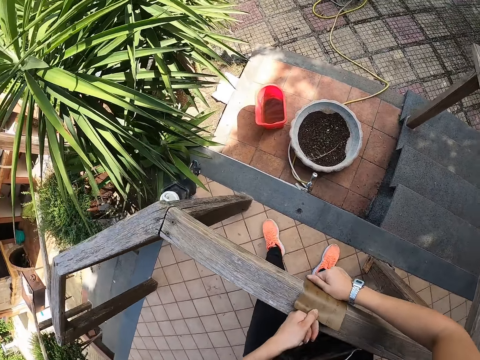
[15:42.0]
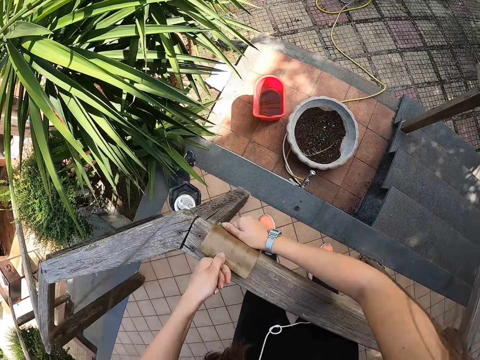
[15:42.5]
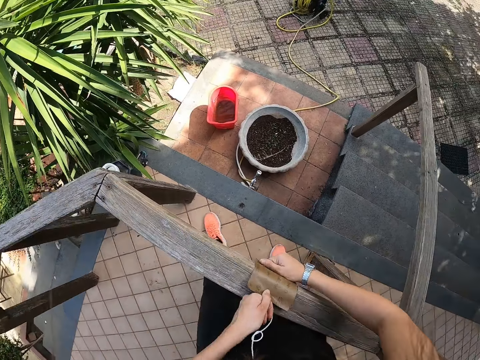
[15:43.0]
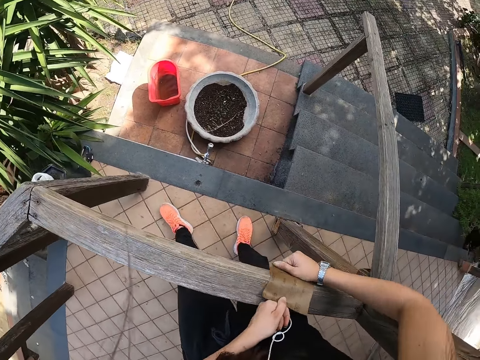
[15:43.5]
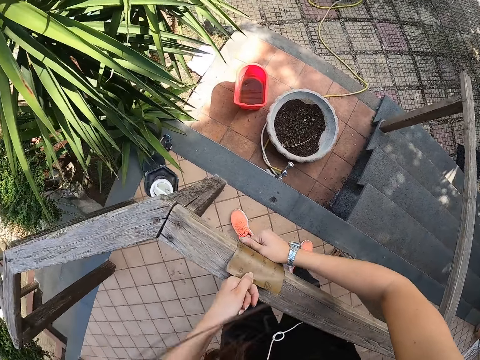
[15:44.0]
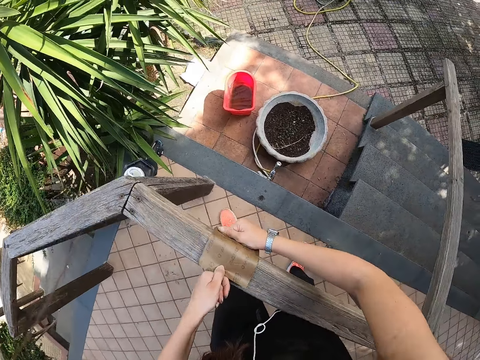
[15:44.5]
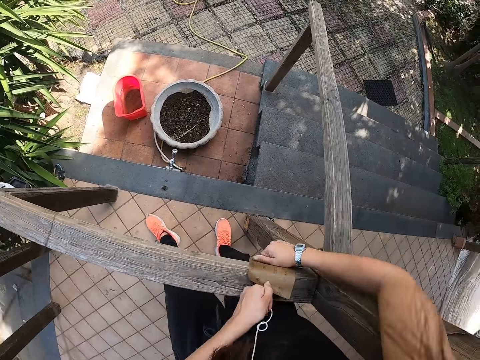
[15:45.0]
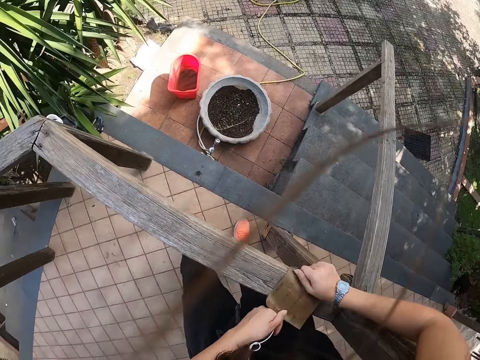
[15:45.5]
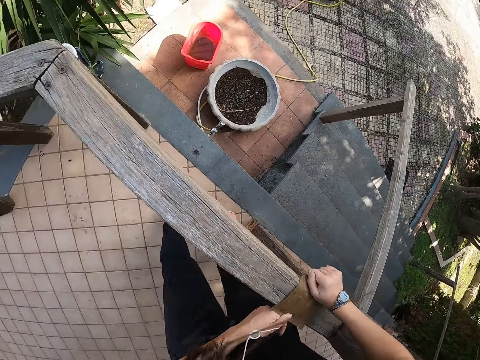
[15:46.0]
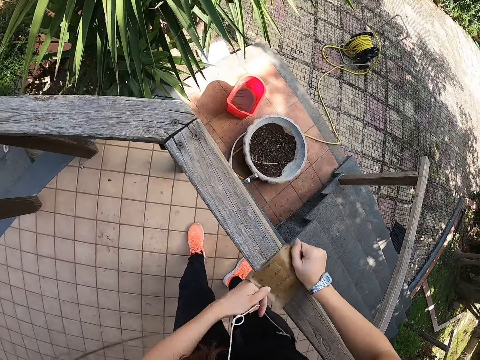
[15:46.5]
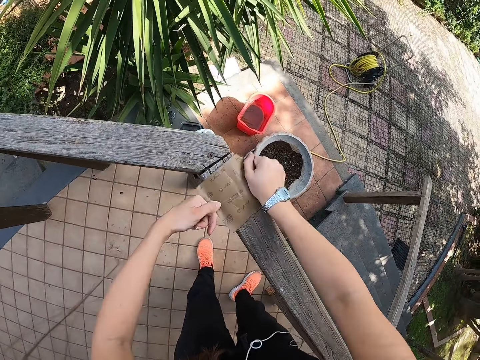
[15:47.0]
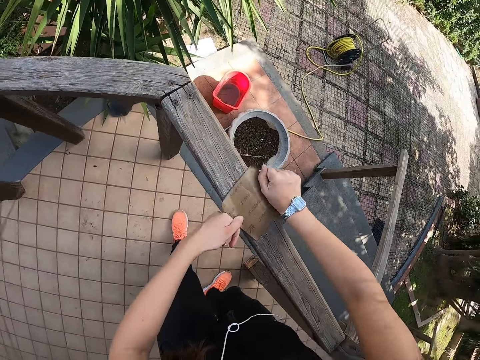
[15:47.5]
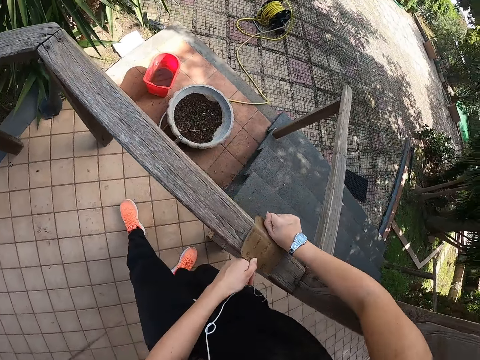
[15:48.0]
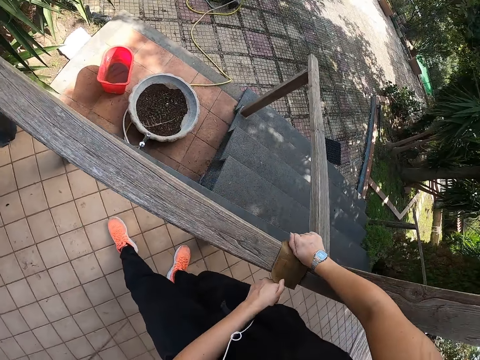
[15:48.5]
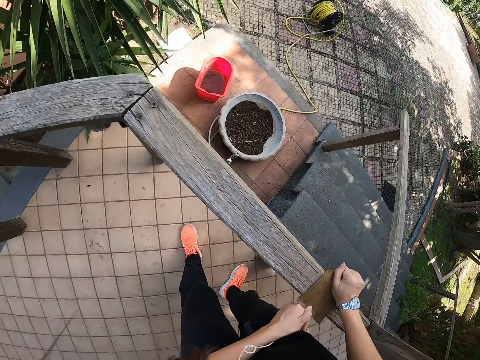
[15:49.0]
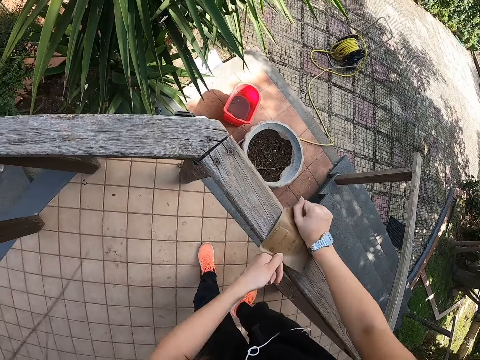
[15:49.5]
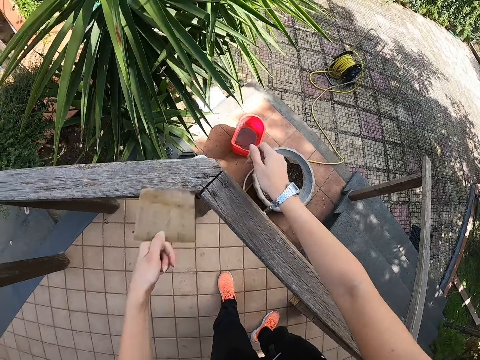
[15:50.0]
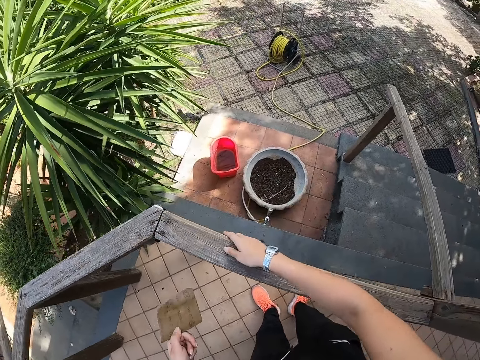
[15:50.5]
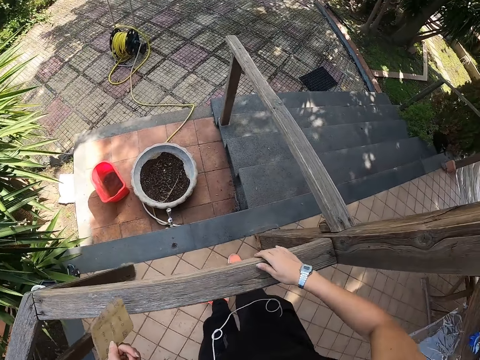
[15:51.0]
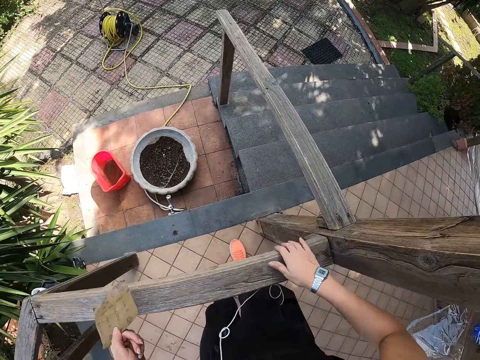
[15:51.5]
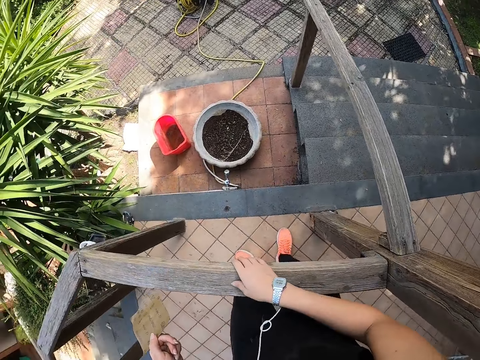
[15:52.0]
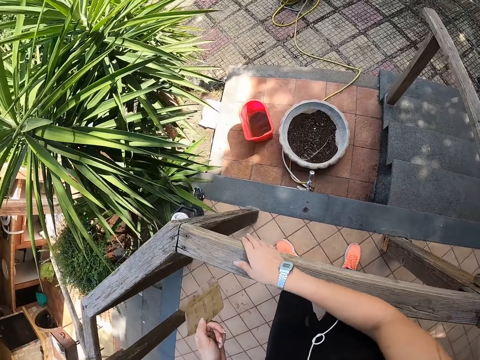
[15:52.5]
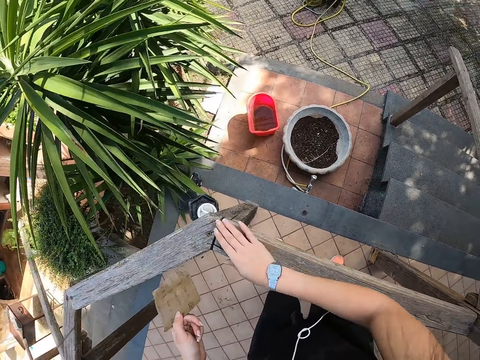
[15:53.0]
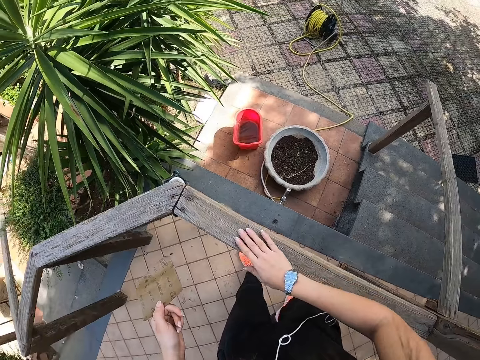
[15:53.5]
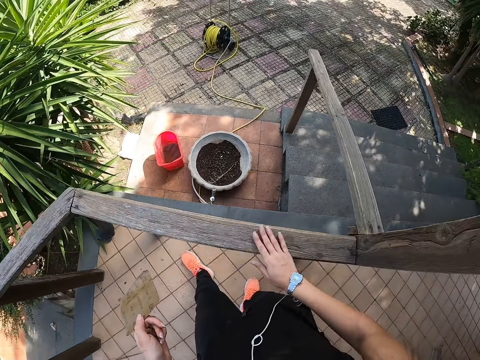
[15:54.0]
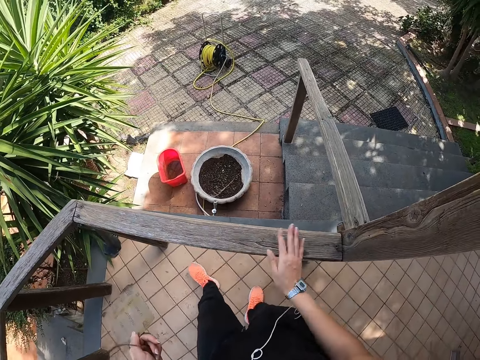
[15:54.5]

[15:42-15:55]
The camera wearer strokes the porch with her right hand.

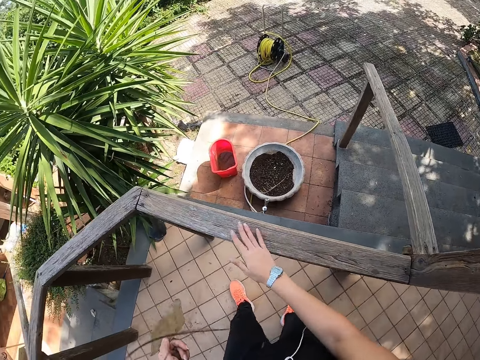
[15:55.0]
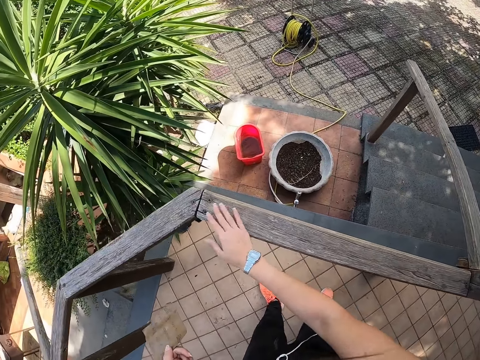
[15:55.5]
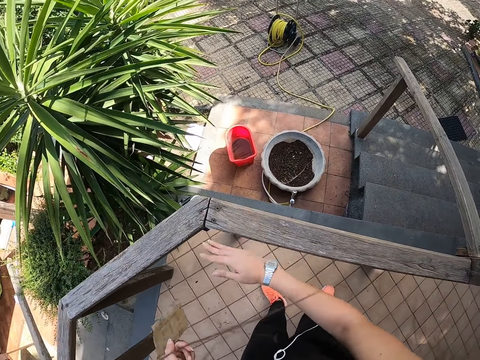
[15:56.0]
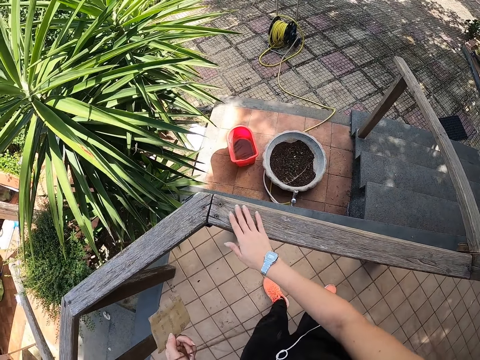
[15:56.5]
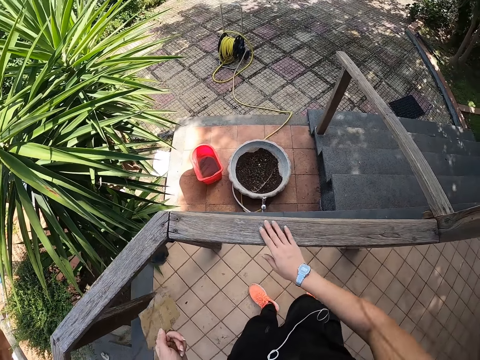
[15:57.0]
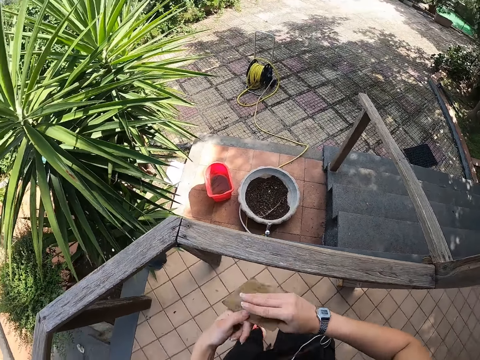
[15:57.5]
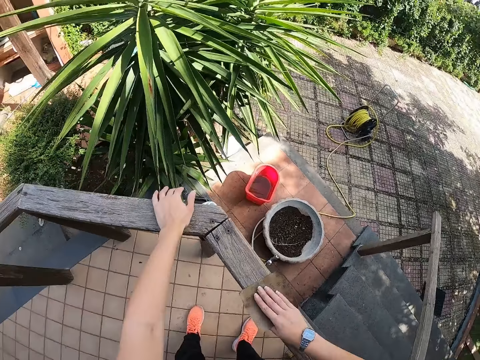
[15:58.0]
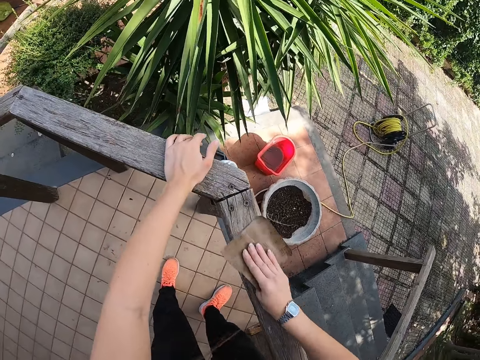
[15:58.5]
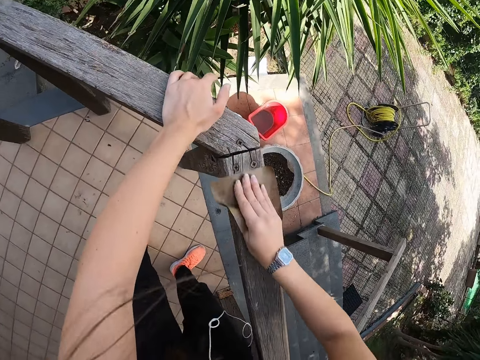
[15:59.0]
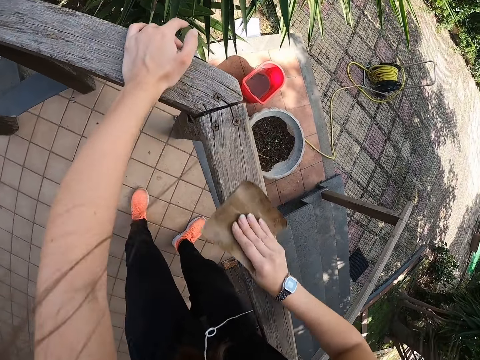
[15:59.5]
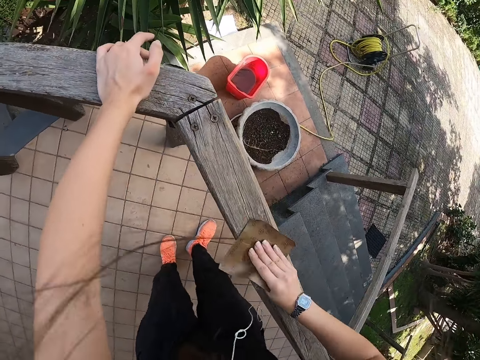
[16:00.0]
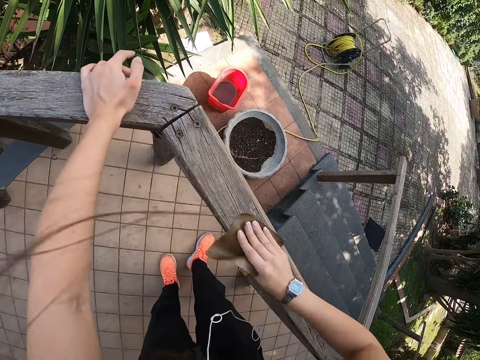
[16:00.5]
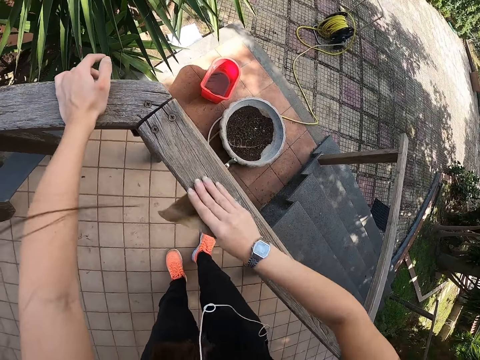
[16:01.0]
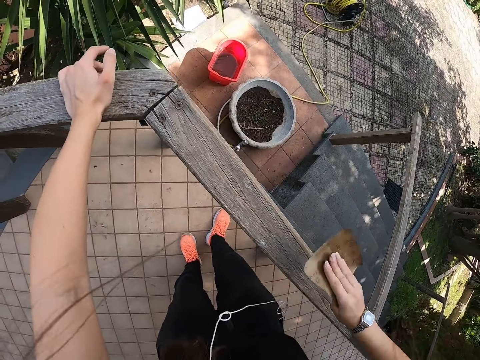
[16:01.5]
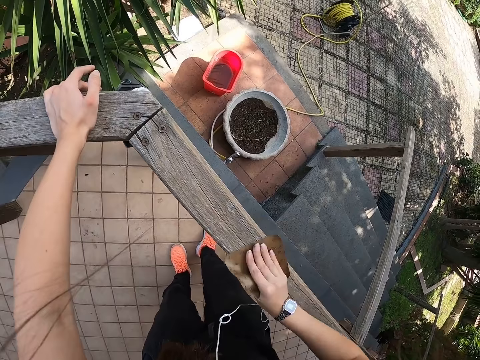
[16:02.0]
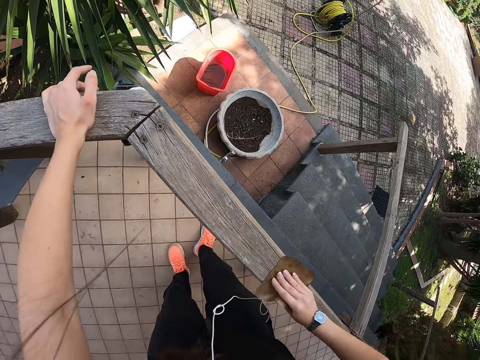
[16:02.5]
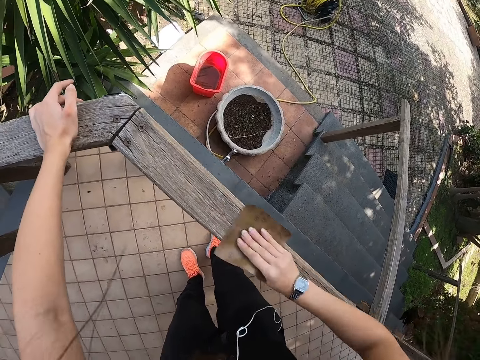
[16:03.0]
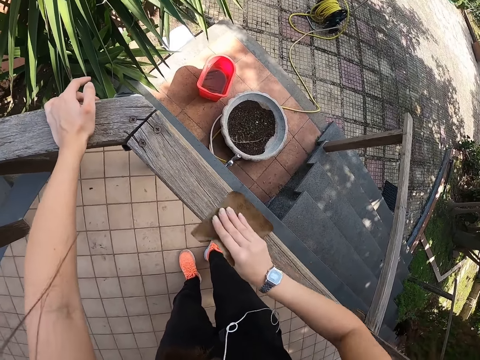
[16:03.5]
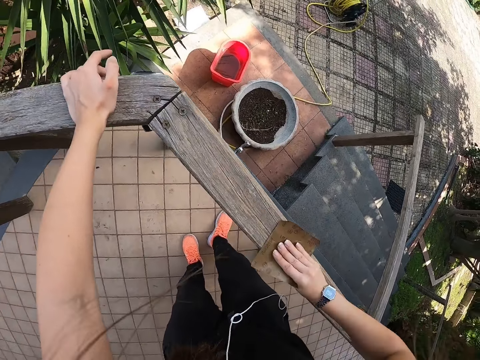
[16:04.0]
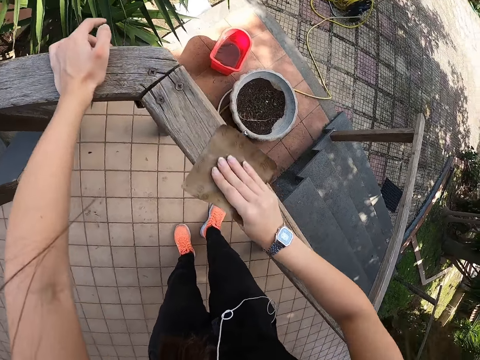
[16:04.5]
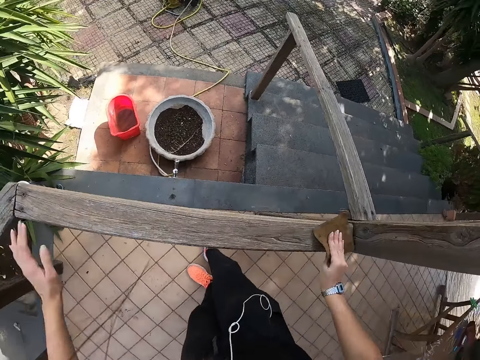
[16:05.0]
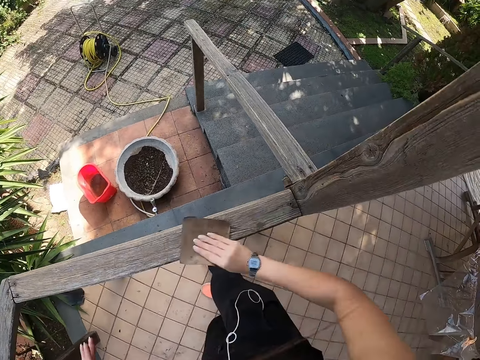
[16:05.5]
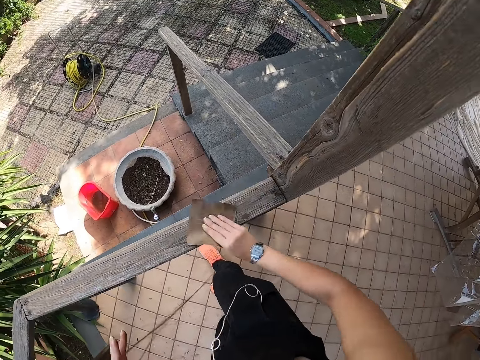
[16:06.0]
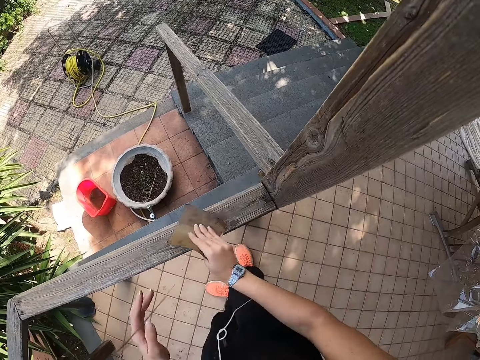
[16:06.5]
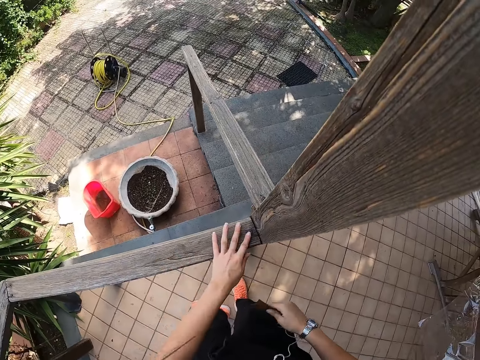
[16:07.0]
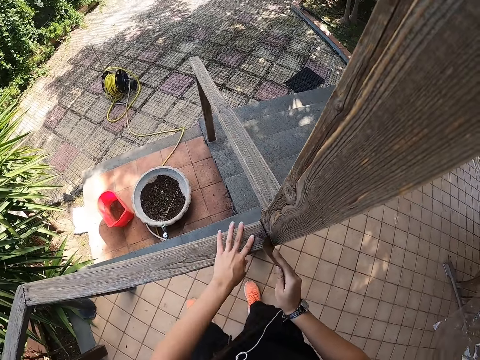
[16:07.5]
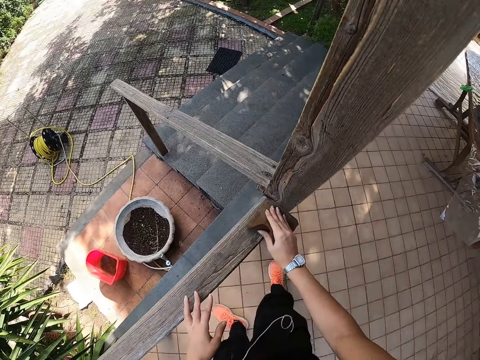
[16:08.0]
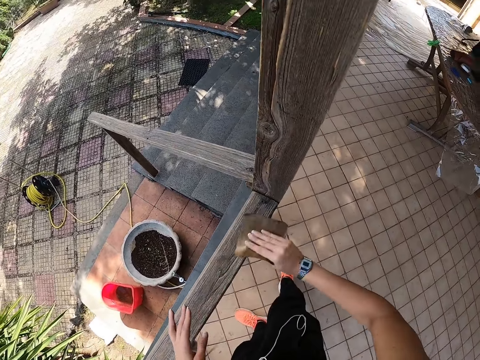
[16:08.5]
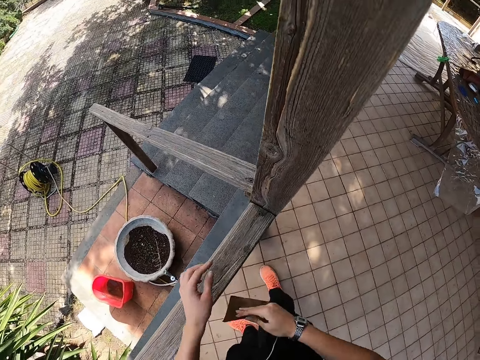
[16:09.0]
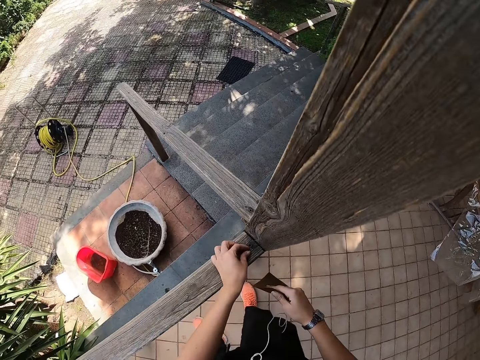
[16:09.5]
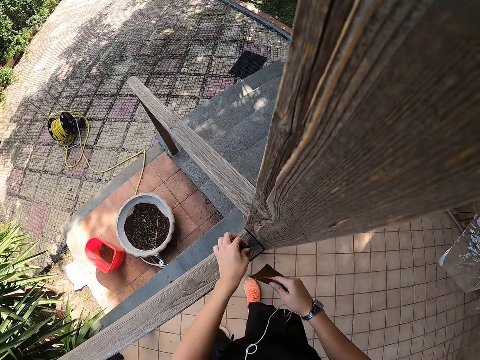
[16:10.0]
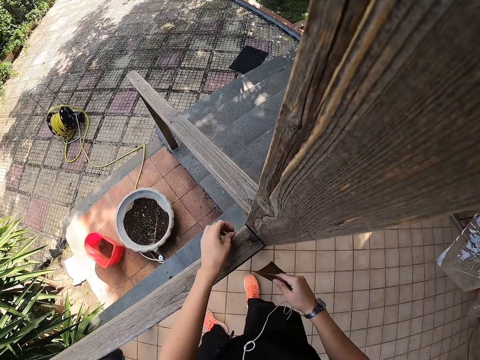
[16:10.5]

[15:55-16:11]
The camera wearer passes the sandpaper from her left hand to her right hand. She smoothens the porch with the sandpaper in her right hand. She feels the porch with her left hand. She smoothens the porch with the sandpaper in her right hand. She removes dirt on the porch with her left hand.
